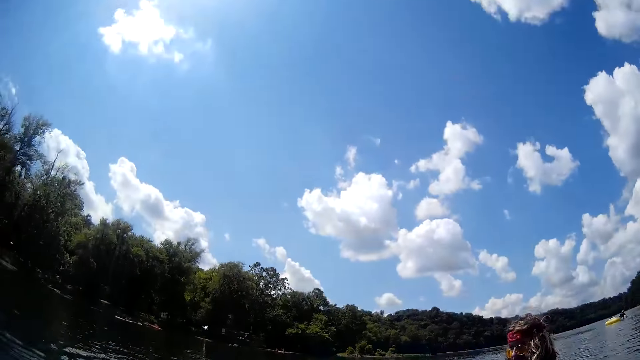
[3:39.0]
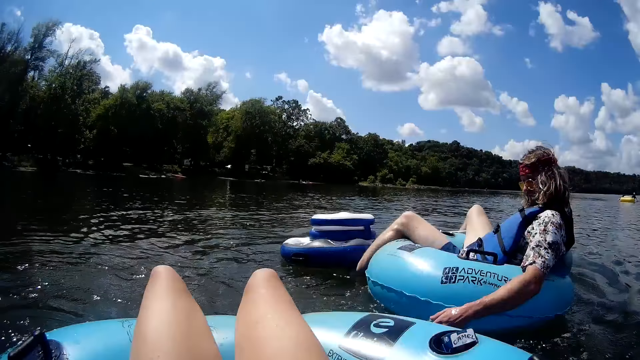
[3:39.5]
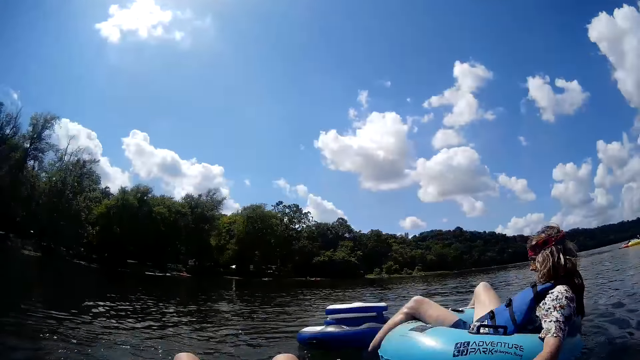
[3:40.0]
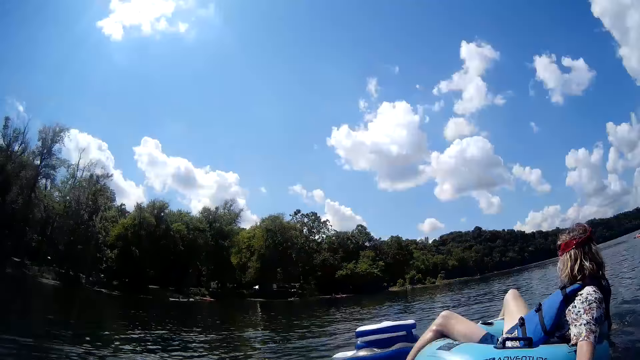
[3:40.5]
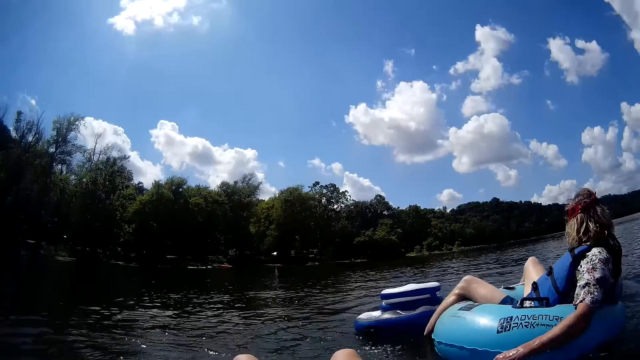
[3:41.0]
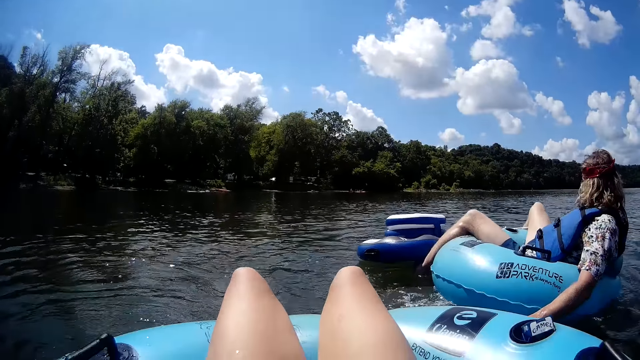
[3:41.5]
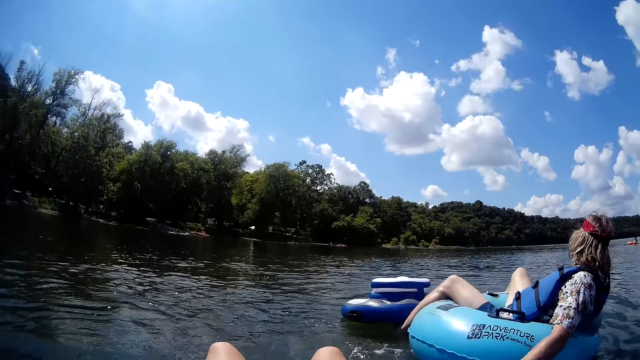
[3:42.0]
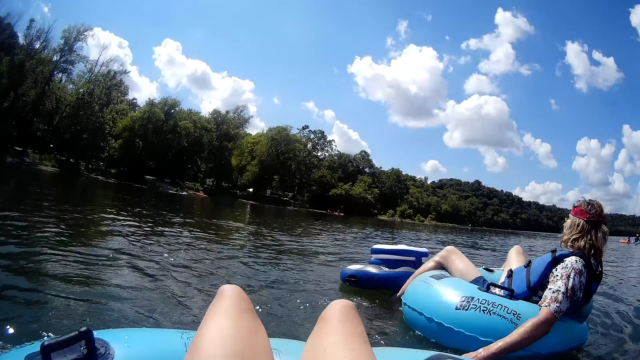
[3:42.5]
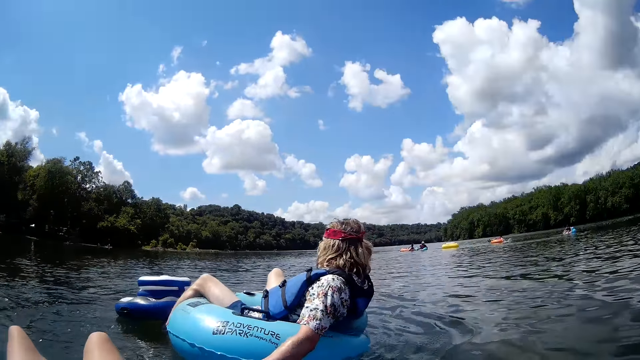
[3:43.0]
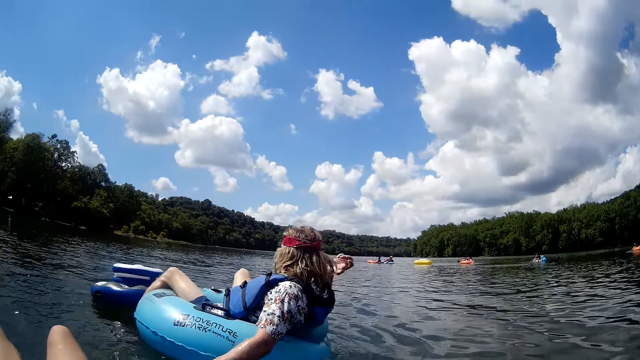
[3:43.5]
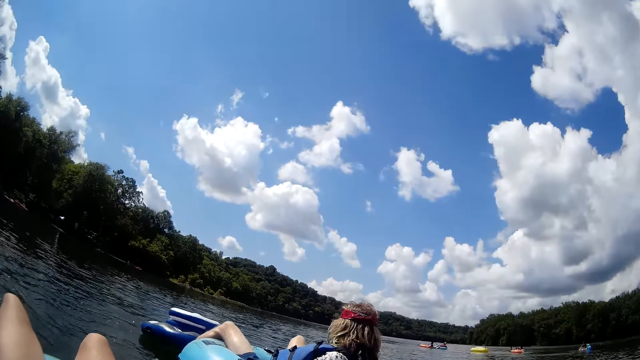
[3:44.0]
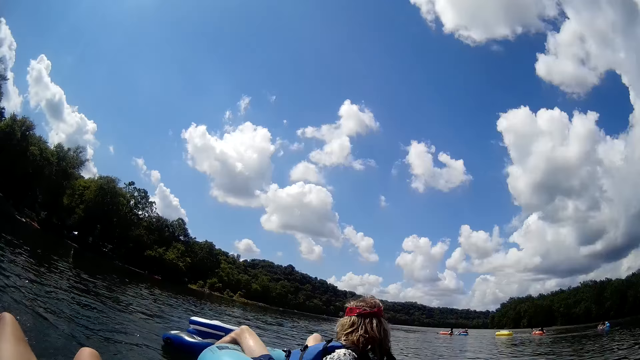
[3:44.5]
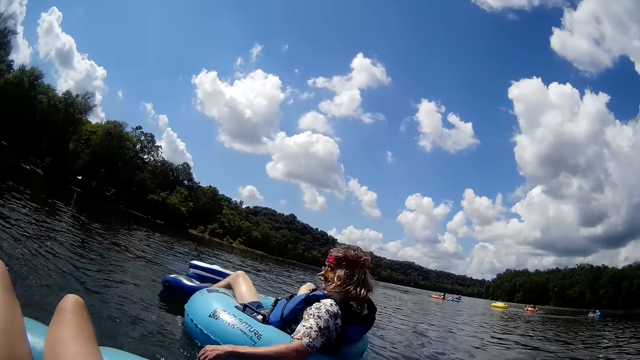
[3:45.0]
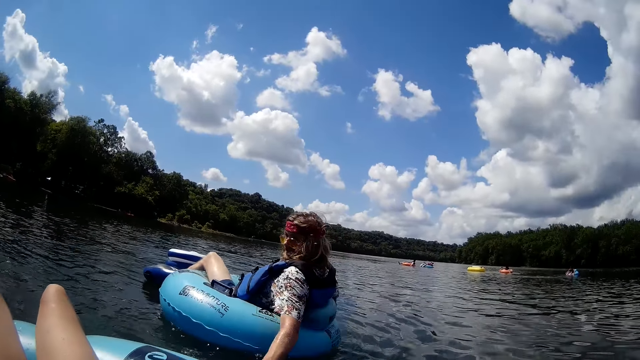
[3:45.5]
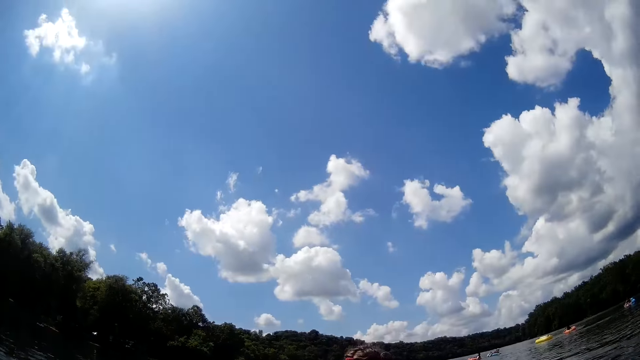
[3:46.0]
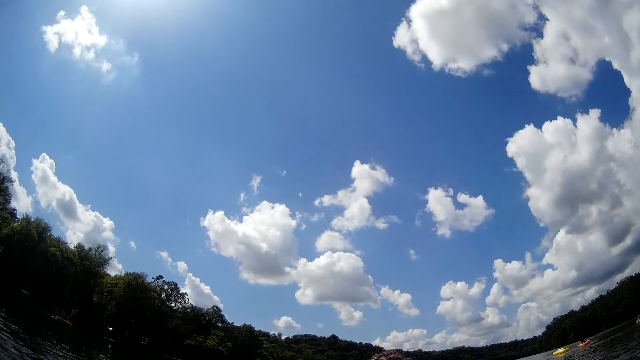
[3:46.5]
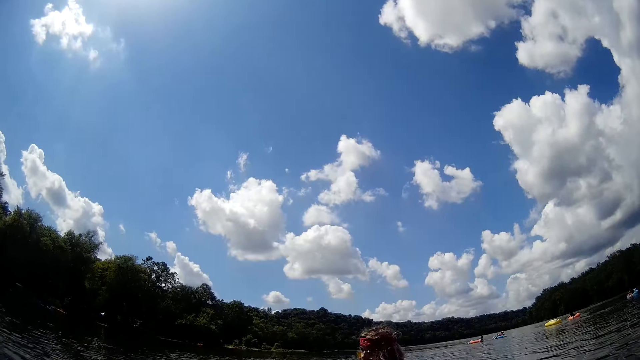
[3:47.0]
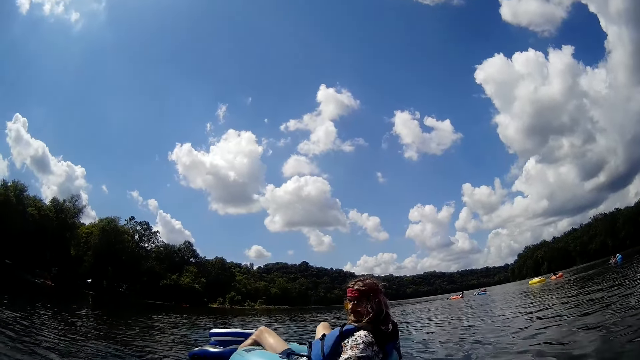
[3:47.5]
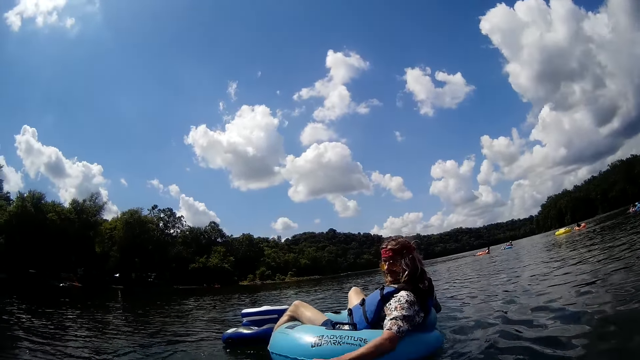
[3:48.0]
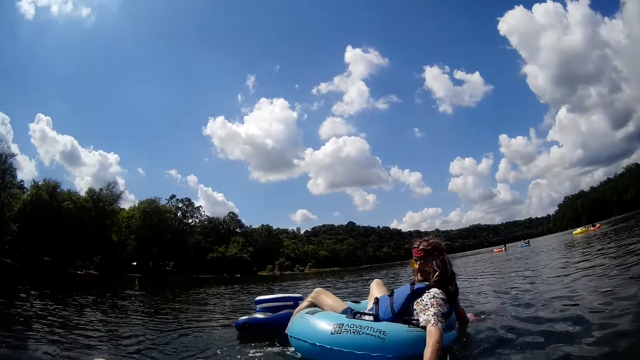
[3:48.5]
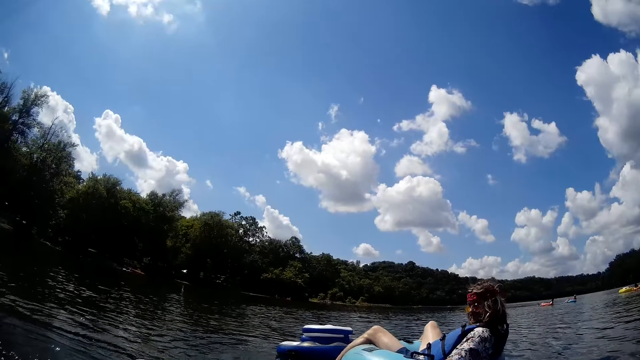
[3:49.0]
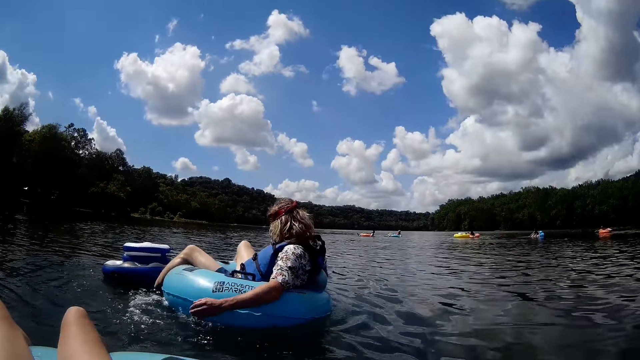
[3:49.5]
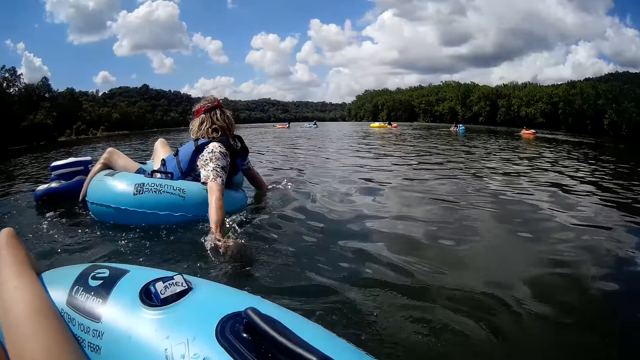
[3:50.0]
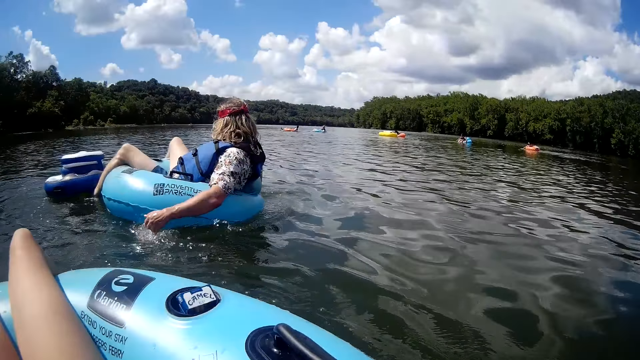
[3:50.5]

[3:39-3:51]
The man adjusts his hair with his right hand. Another man steers the inflated boat in the water with both hands.

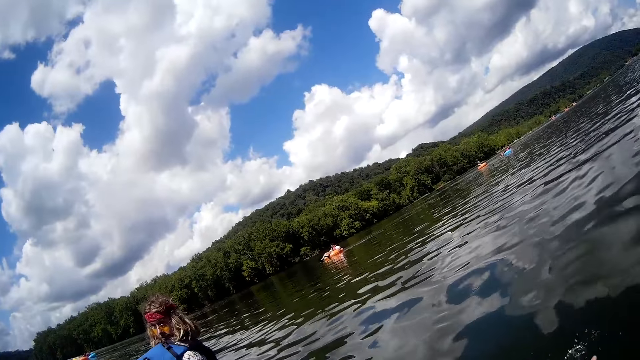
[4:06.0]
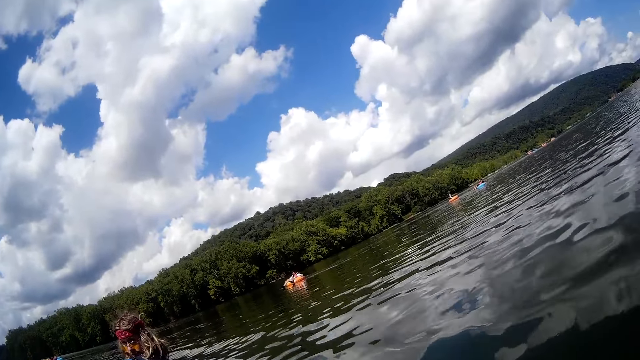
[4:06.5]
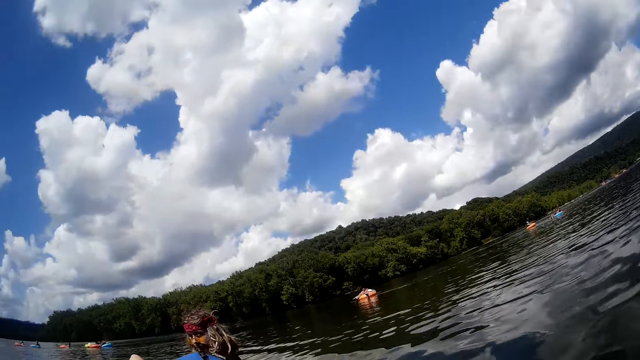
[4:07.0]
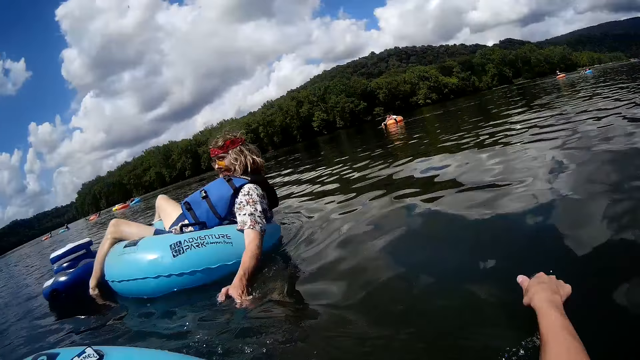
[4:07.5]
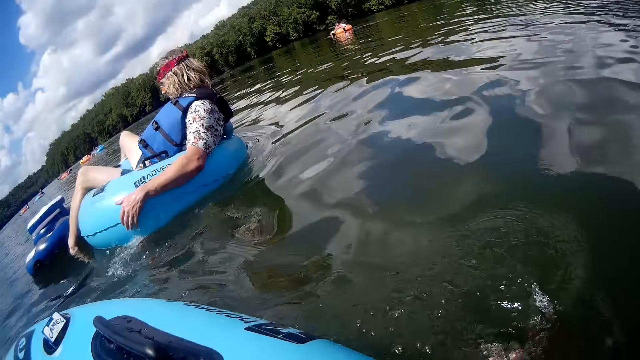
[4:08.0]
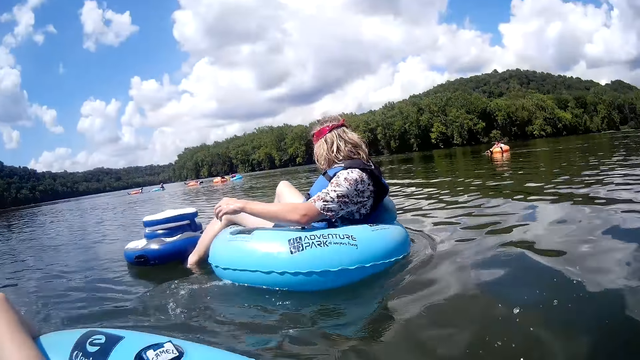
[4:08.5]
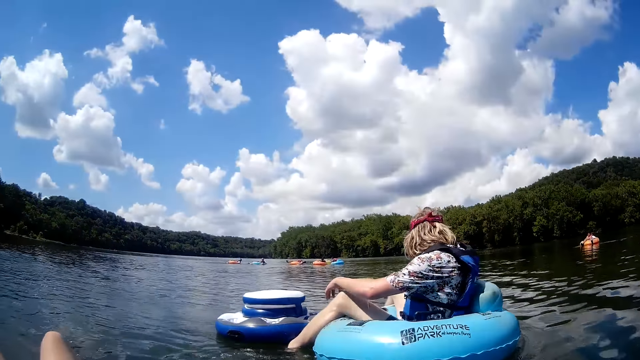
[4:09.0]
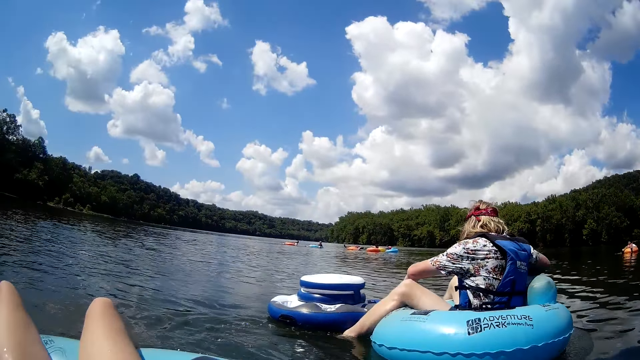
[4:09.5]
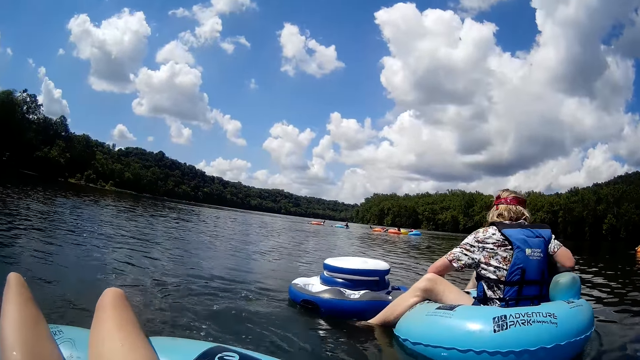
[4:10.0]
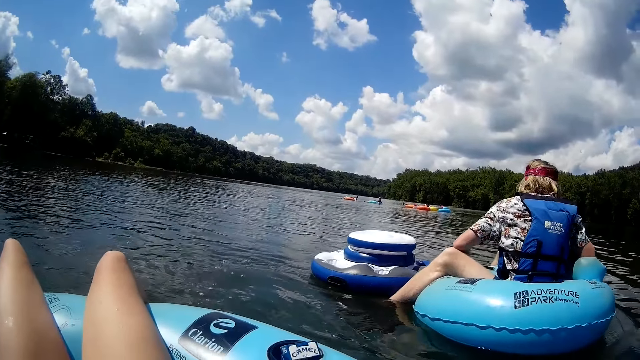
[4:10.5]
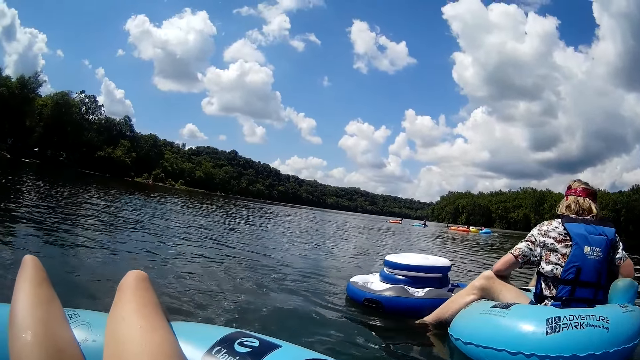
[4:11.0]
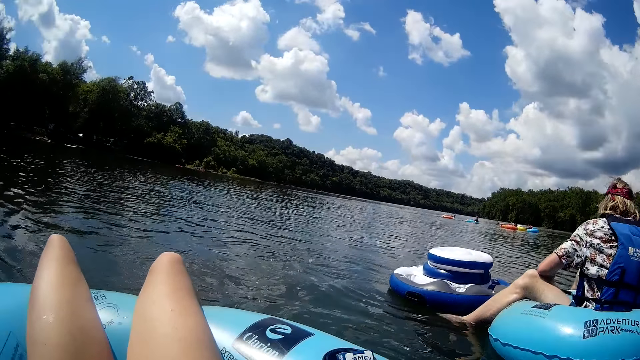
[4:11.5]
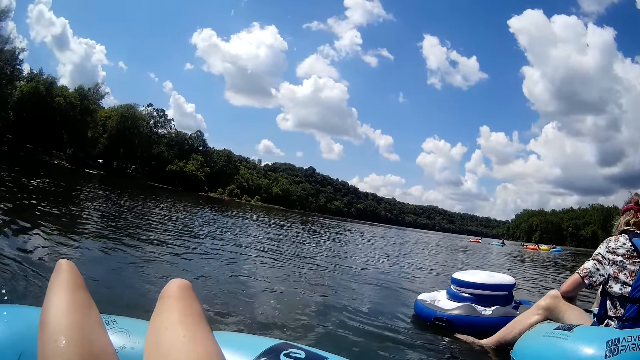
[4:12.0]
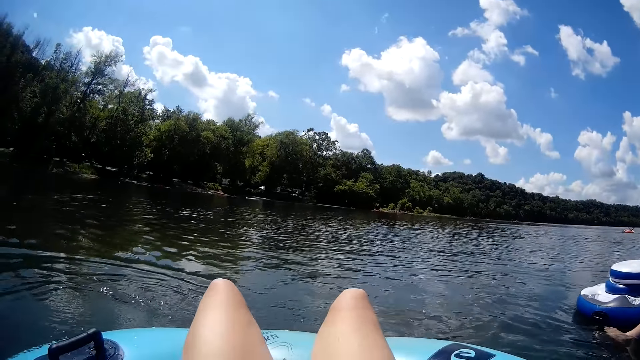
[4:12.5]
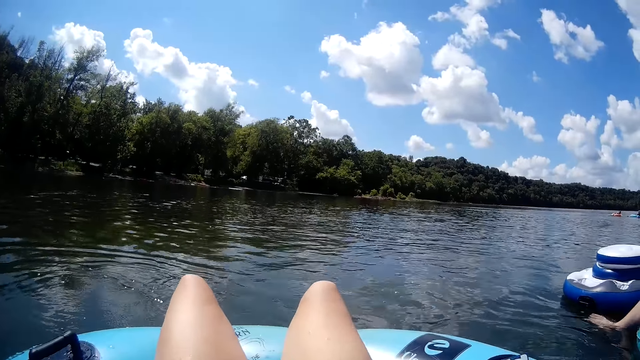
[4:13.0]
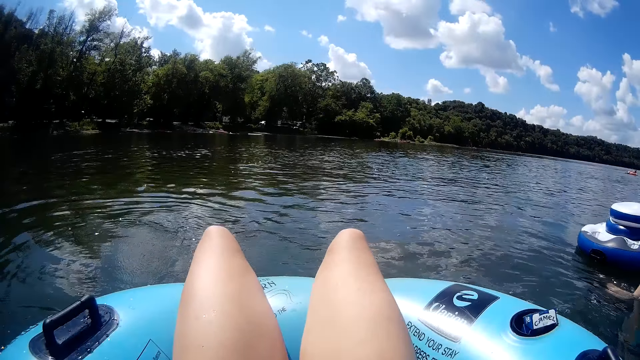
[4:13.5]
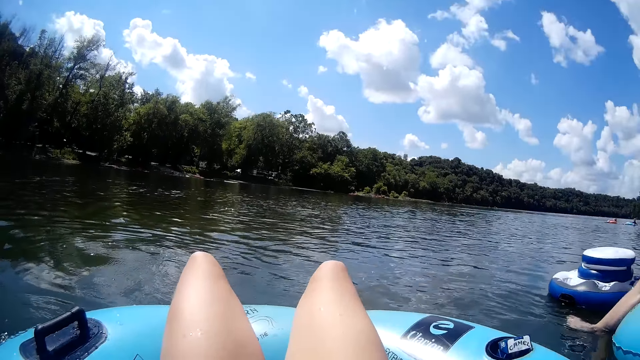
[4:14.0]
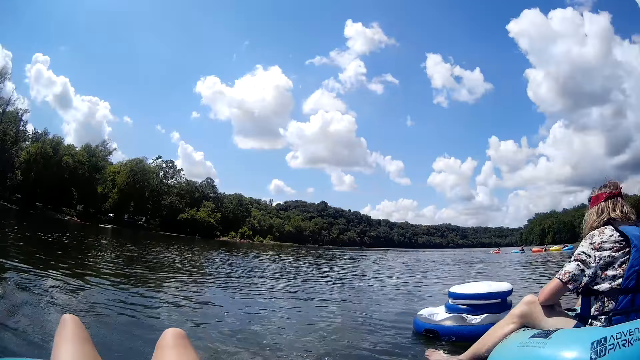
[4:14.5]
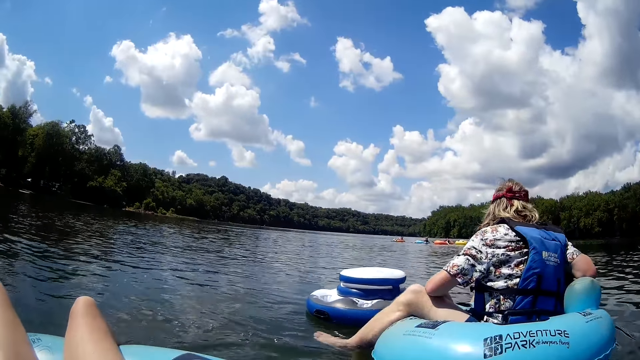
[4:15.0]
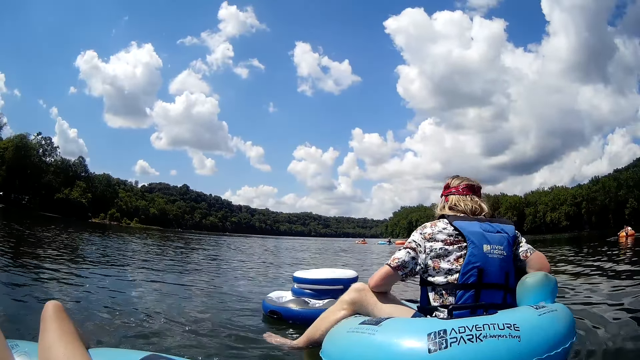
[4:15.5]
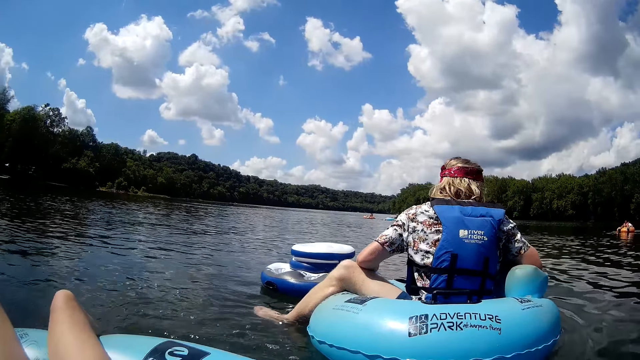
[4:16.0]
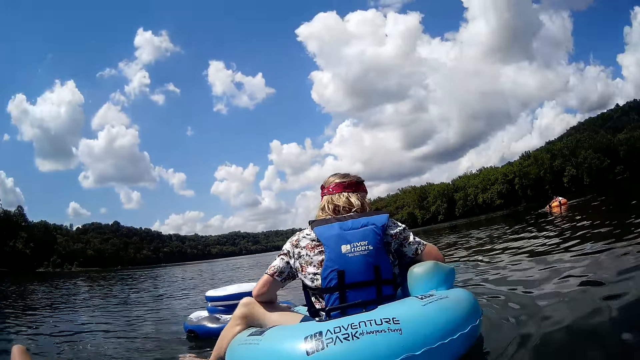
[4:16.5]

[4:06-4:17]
The camera wearer moves the float boat using her right hand.
